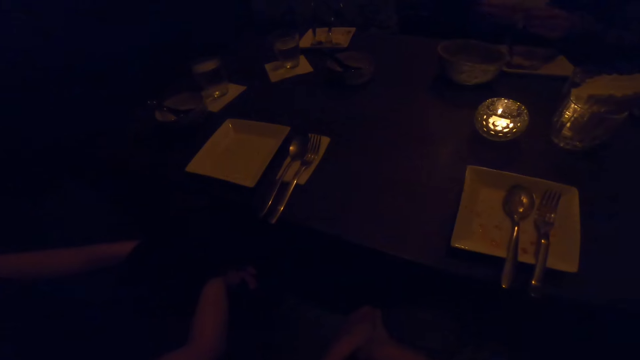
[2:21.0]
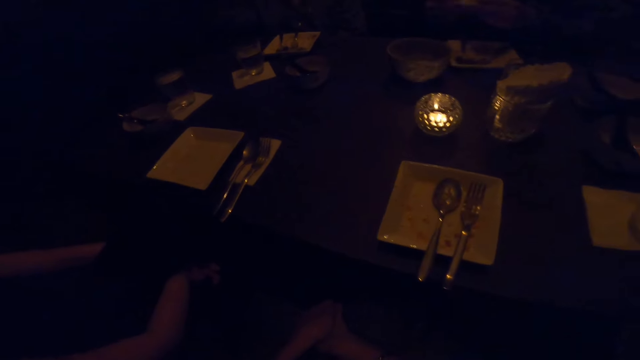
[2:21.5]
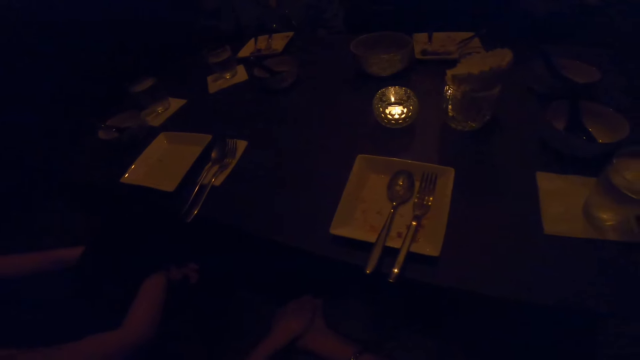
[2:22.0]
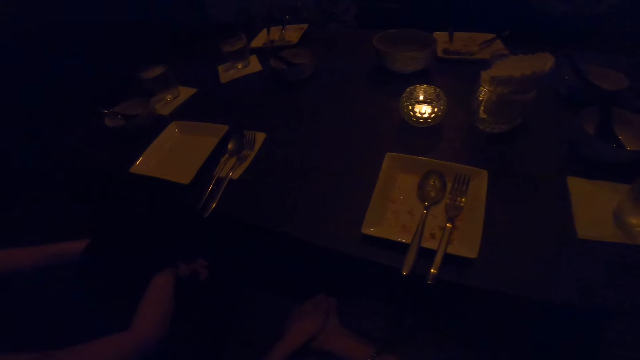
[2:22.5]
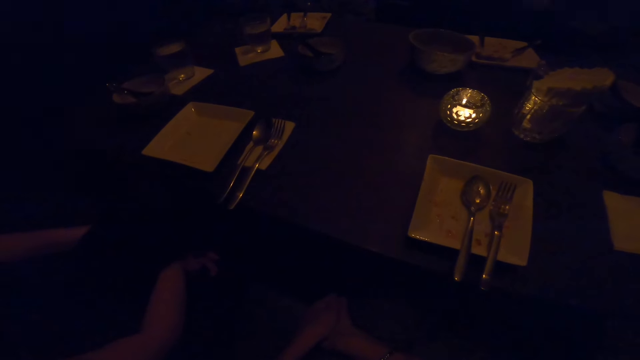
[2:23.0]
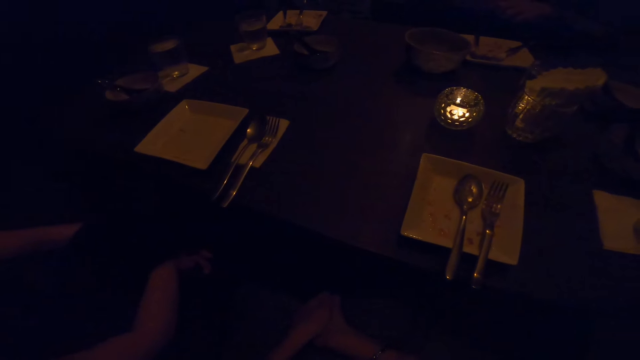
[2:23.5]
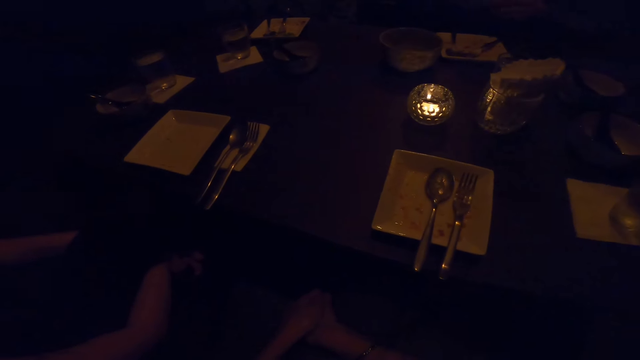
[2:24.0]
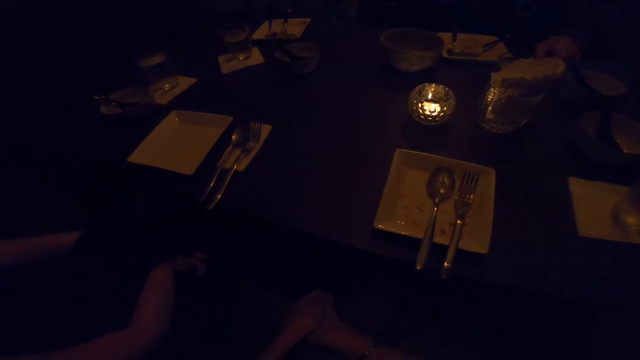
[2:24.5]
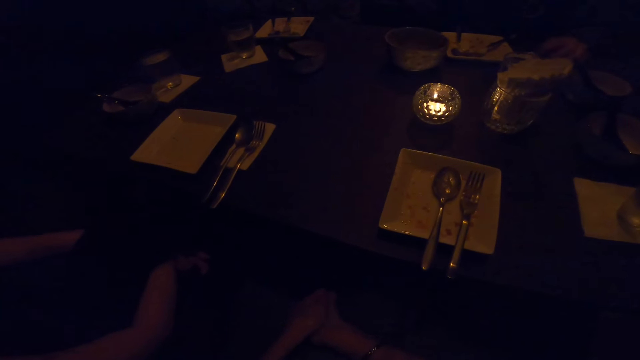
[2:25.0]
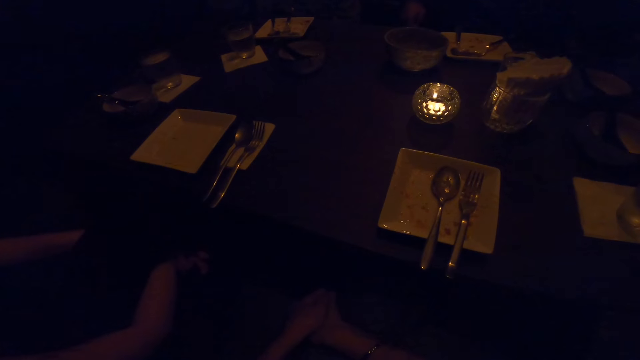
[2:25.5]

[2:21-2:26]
A woman converses.

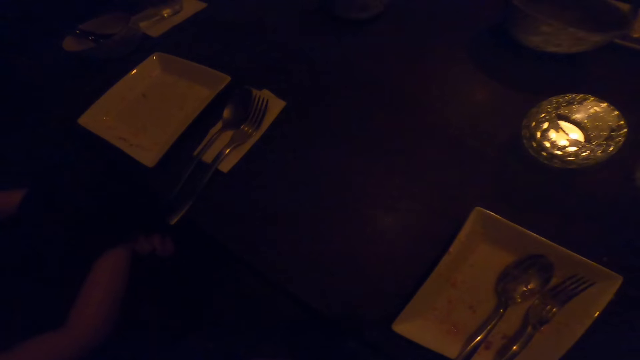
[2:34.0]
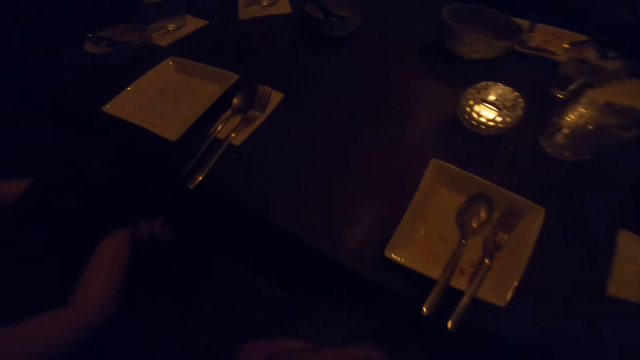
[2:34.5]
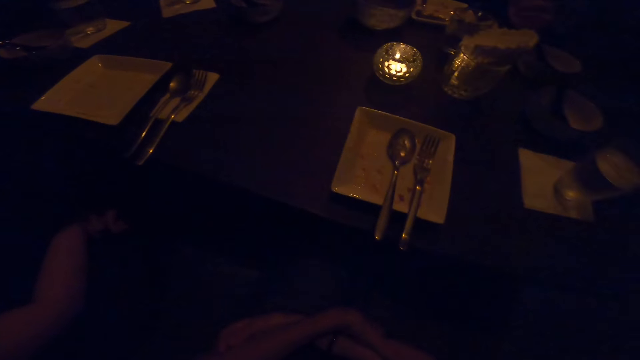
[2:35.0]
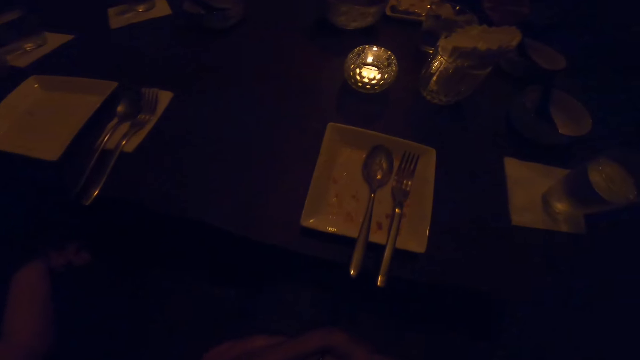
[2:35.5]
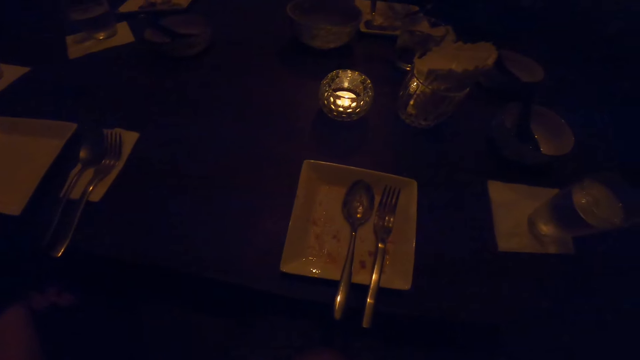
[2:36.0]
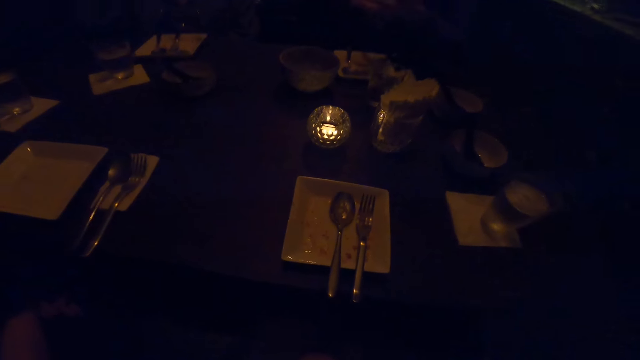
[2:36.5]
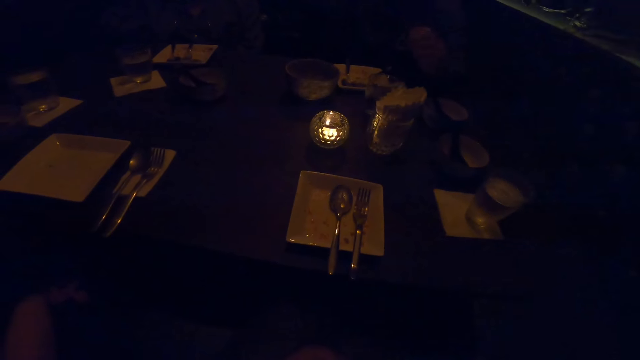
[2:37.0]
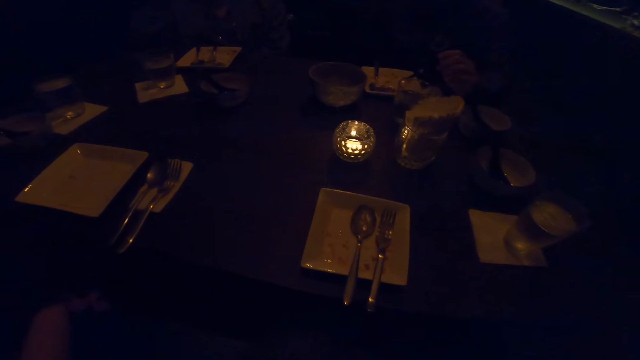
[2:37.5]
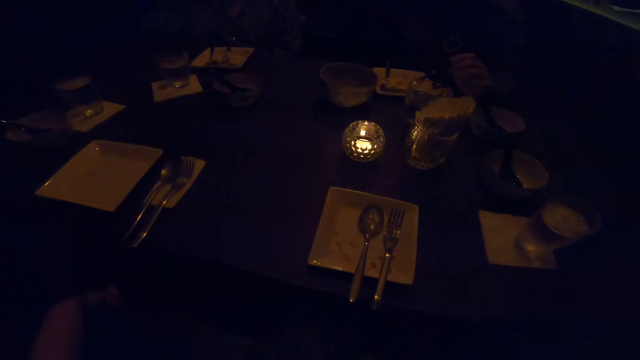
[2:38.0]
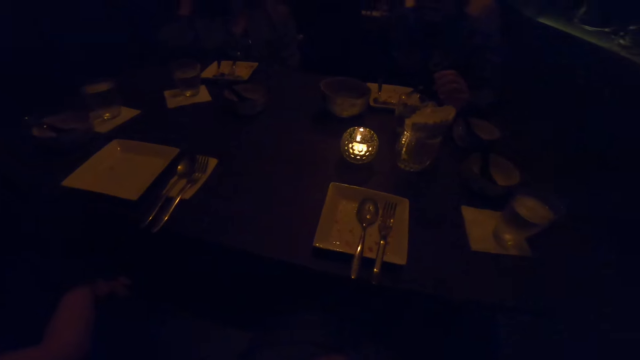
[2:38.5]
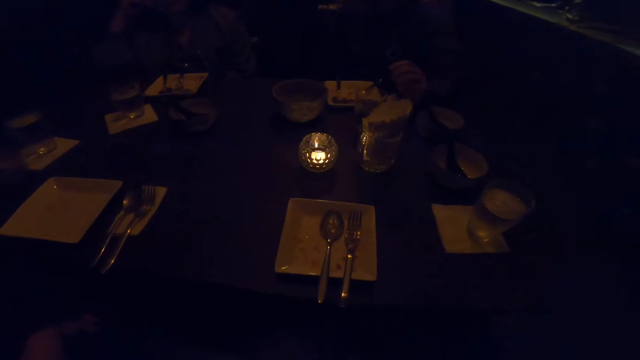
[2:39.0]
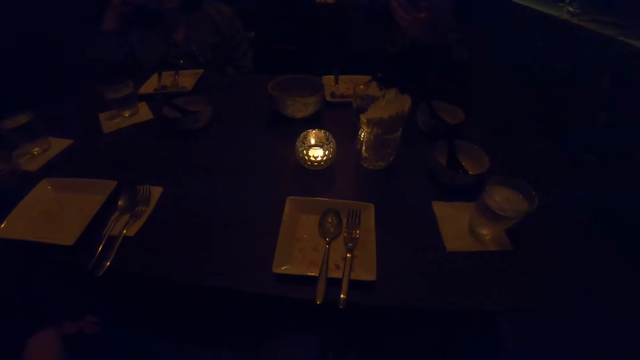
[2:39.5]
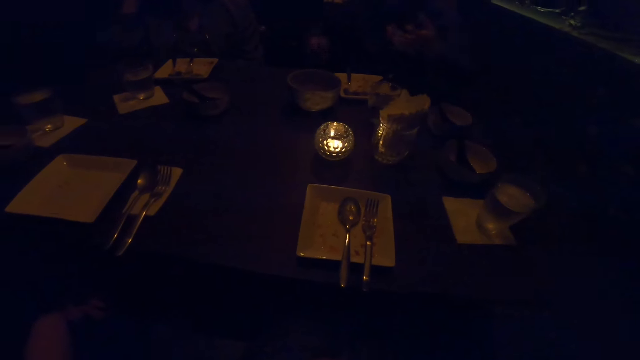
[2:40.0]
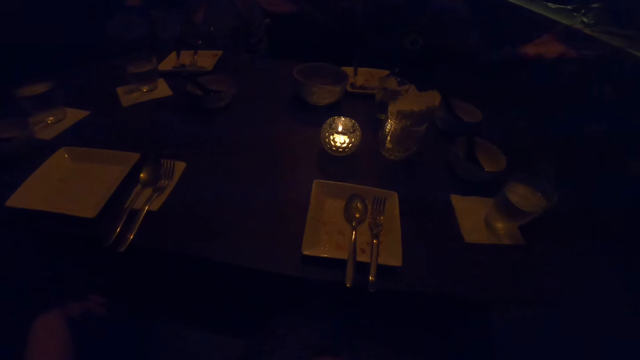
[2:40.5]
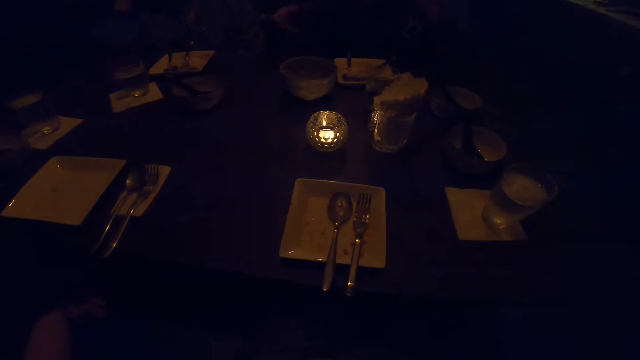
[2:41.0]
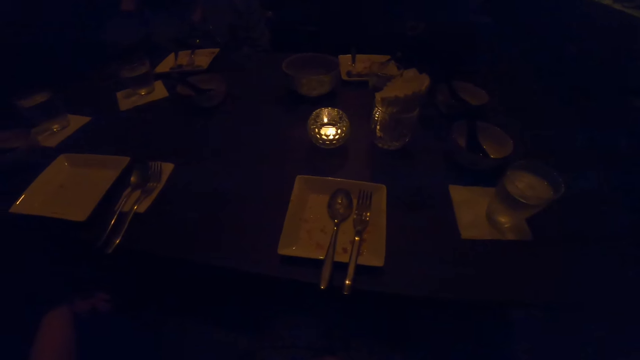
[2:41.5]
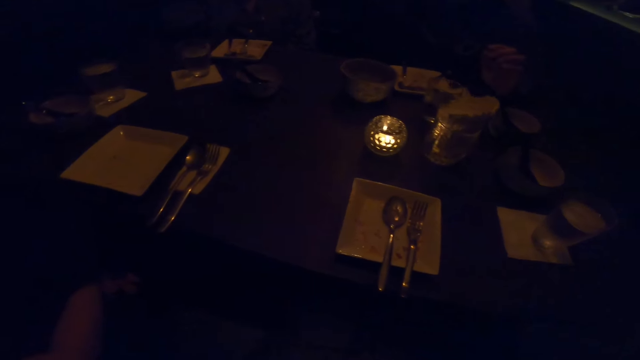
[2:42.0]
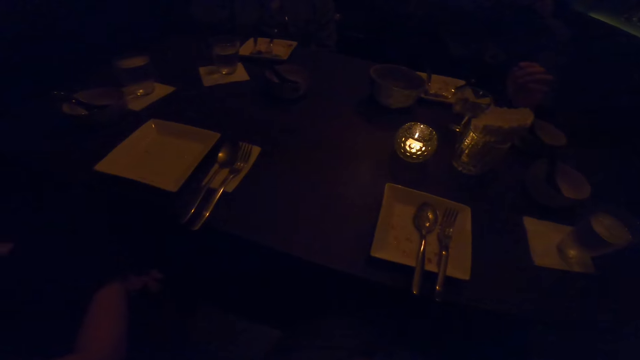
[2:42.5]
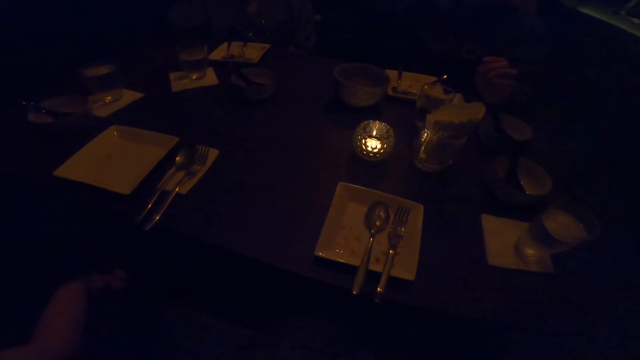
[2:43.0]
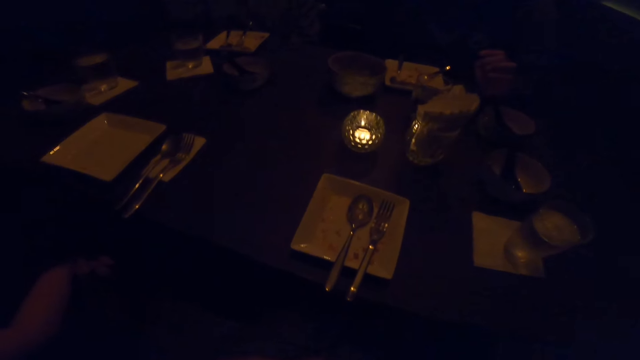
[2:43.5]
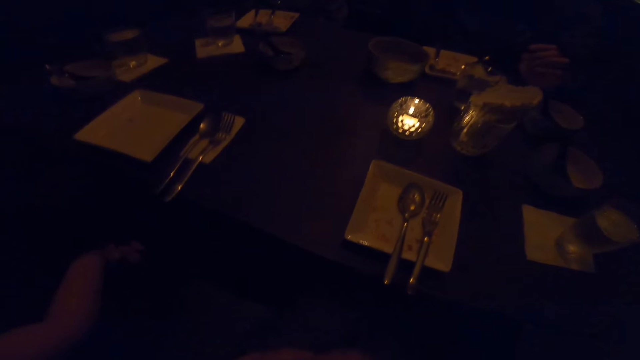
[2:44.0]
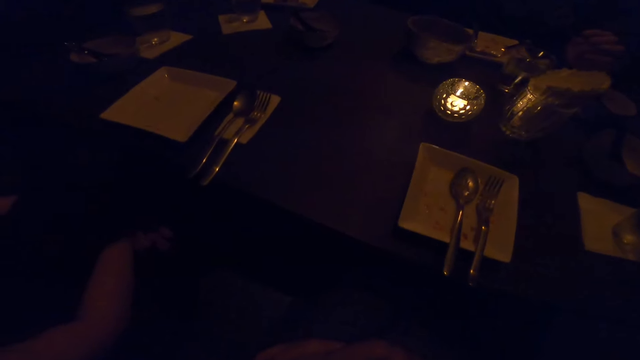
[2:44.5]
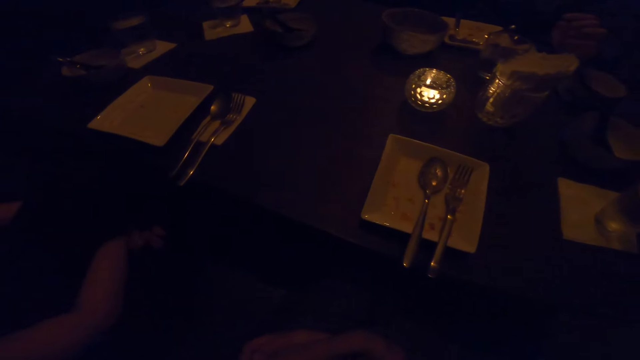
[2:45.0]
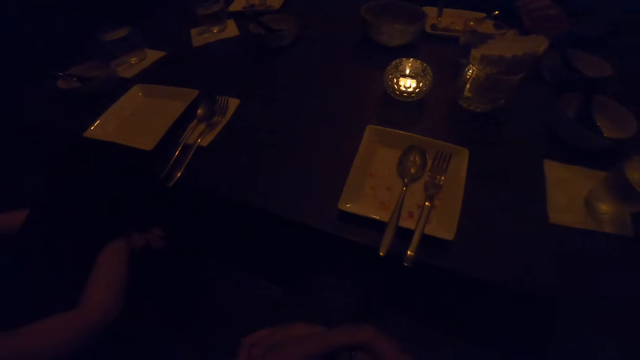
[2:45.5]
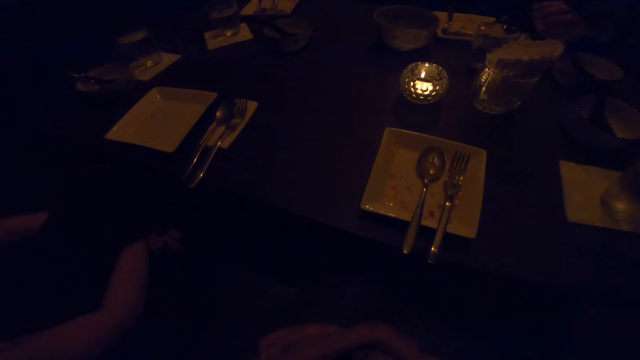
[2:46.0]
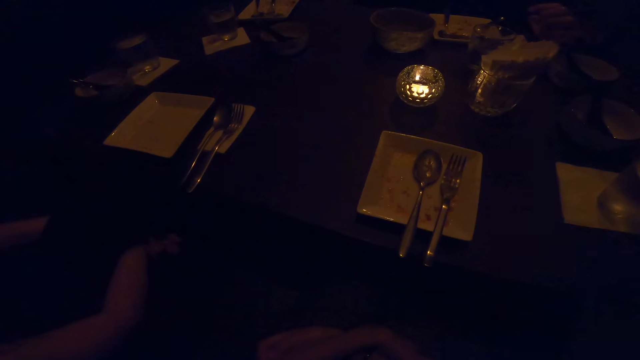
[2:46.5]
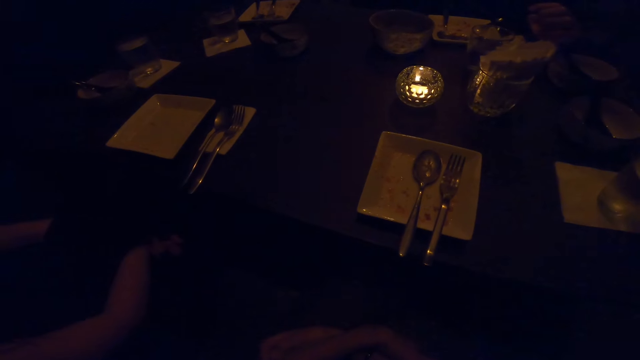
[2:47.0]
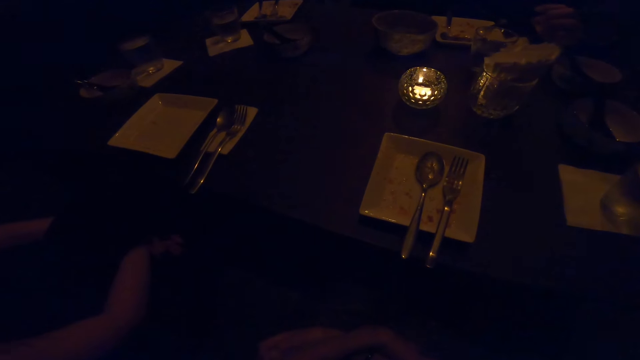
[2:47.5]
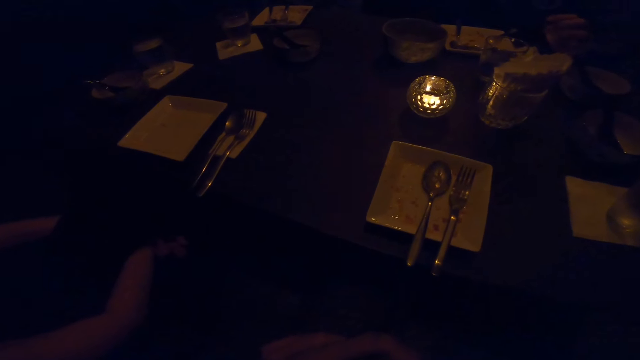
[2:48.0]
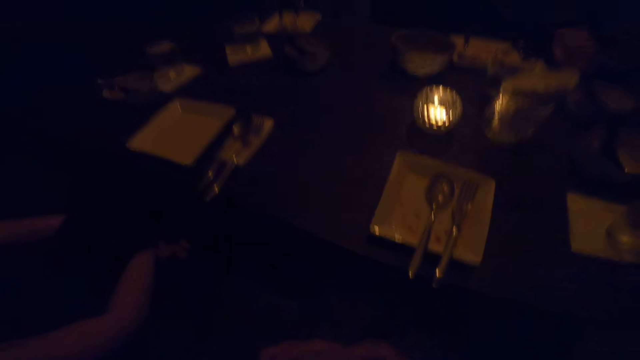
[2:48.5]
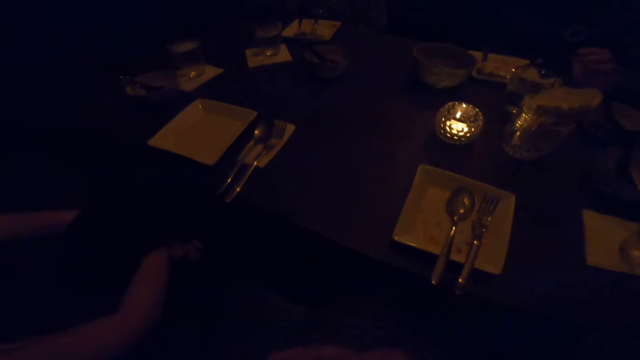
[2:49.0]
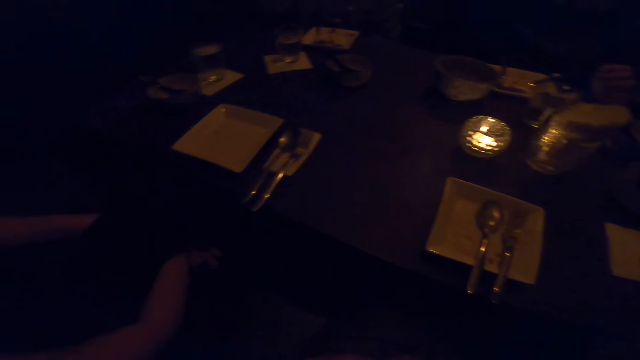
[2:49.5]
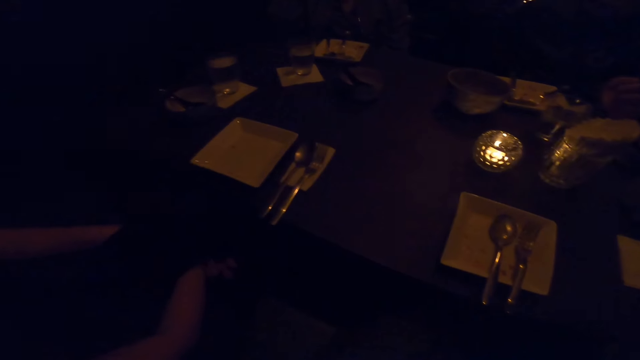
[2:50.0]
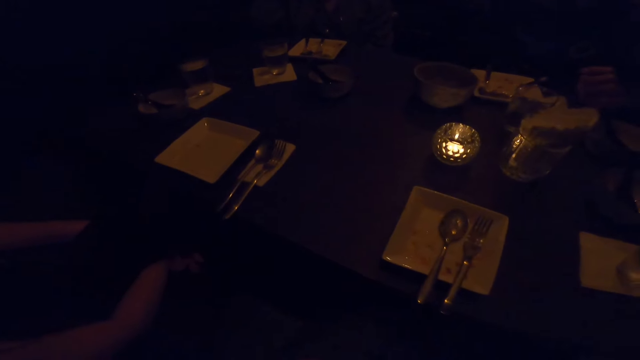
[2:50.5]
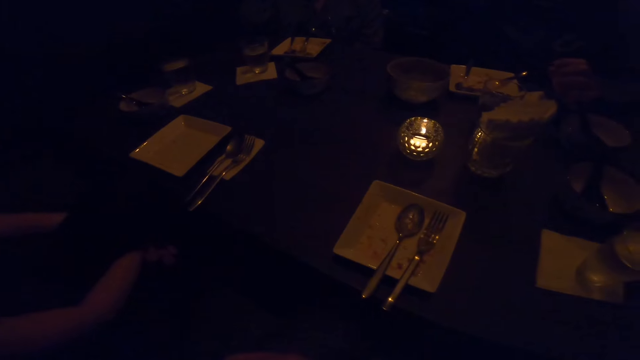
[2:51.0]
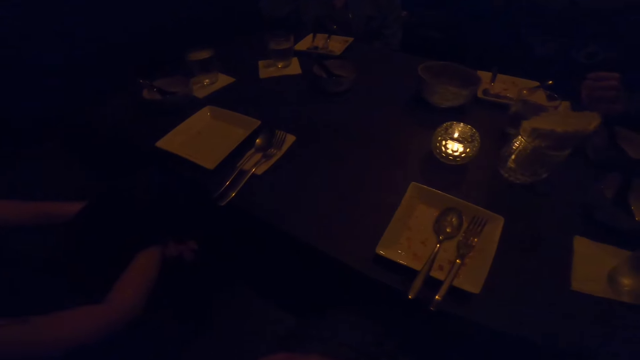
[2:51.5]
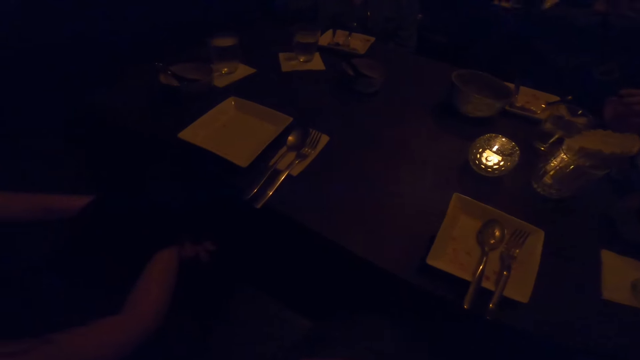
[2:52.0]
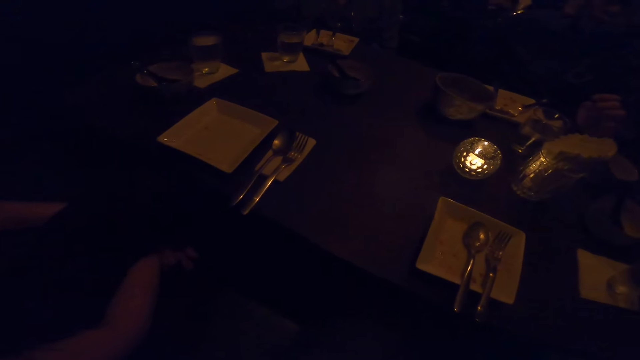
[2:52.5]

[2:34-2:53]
The camera wearer converses. A man converses. A woman moves her hands. Another woman converses.
